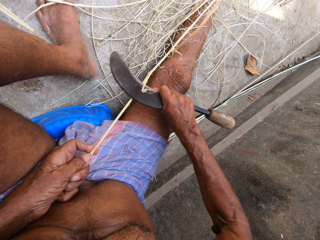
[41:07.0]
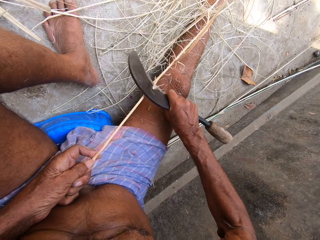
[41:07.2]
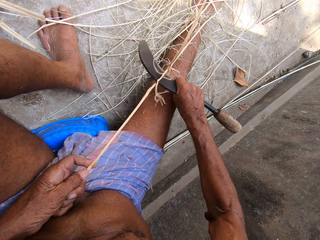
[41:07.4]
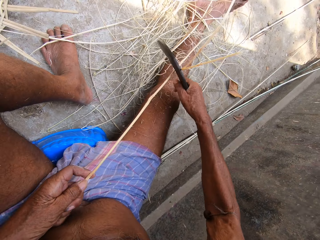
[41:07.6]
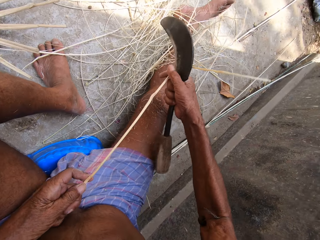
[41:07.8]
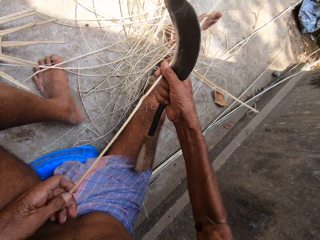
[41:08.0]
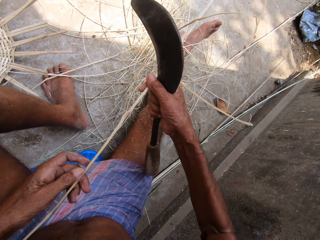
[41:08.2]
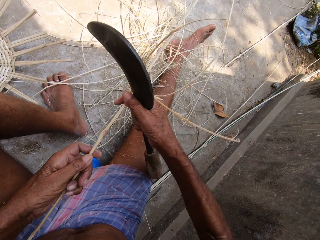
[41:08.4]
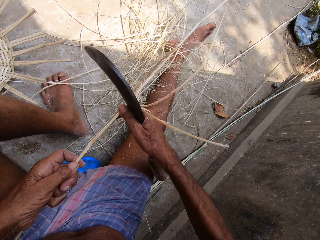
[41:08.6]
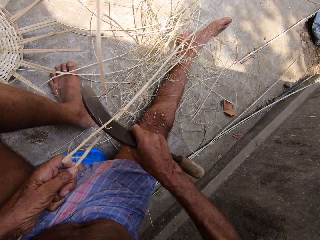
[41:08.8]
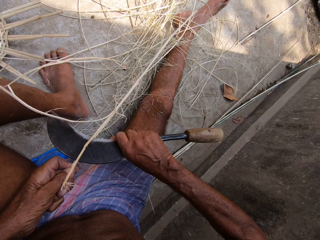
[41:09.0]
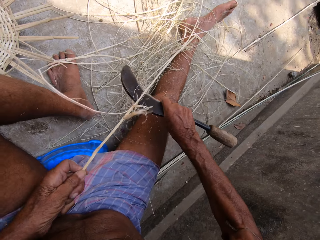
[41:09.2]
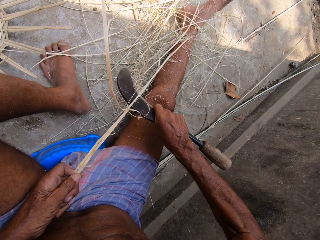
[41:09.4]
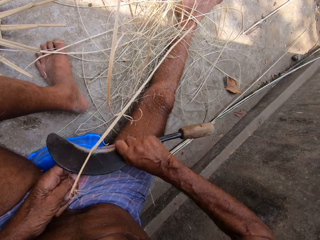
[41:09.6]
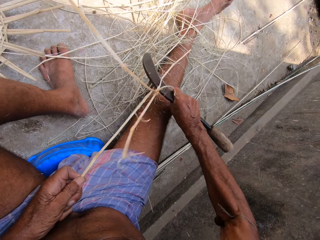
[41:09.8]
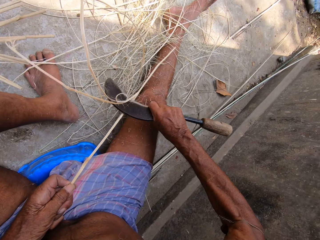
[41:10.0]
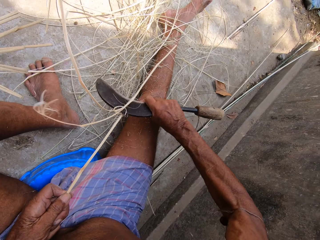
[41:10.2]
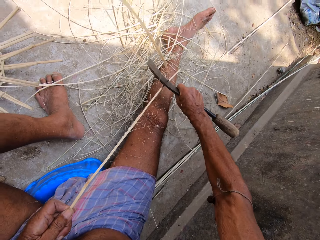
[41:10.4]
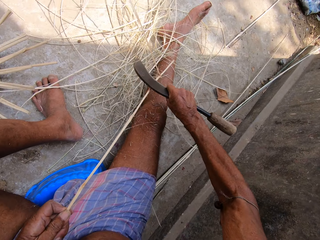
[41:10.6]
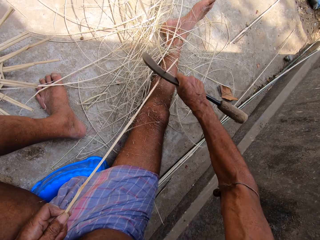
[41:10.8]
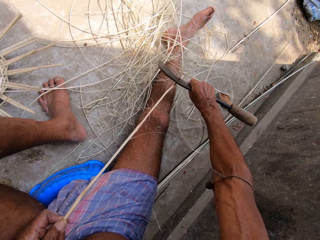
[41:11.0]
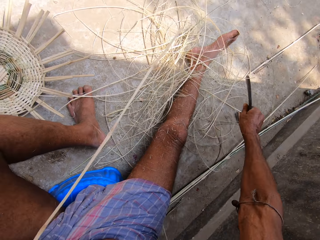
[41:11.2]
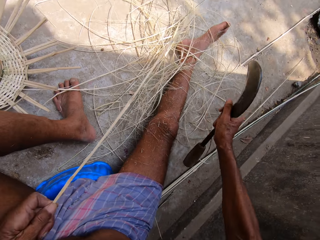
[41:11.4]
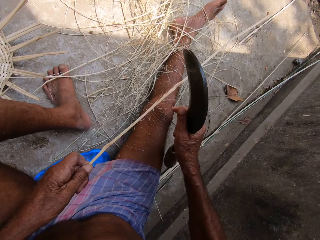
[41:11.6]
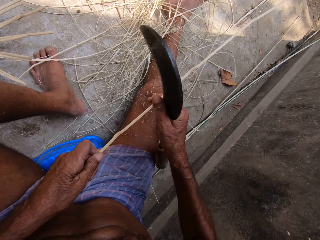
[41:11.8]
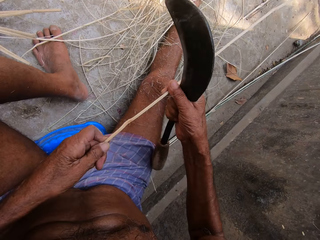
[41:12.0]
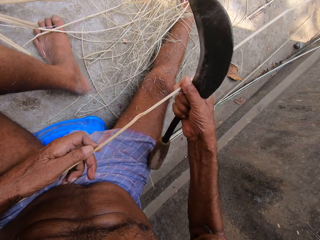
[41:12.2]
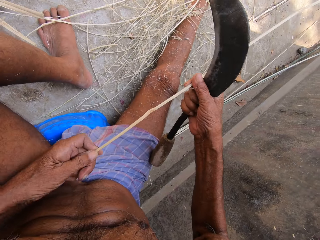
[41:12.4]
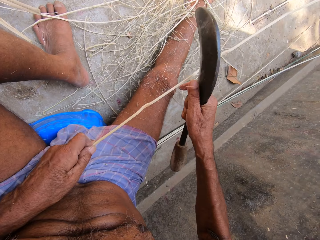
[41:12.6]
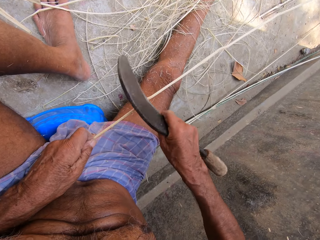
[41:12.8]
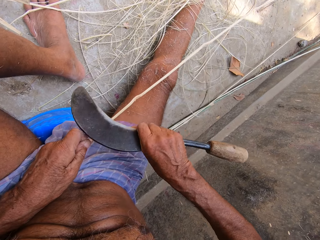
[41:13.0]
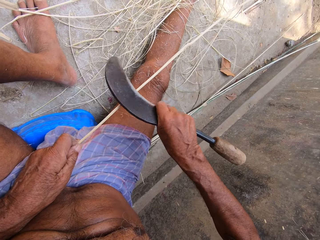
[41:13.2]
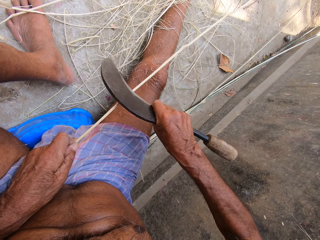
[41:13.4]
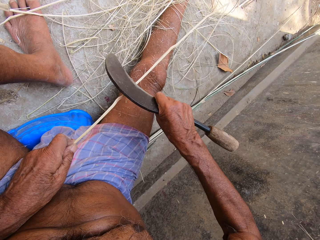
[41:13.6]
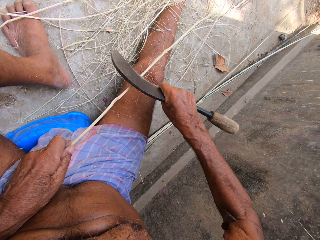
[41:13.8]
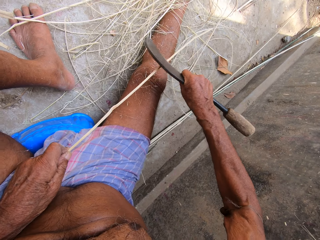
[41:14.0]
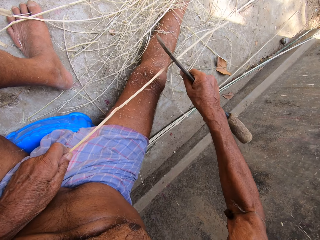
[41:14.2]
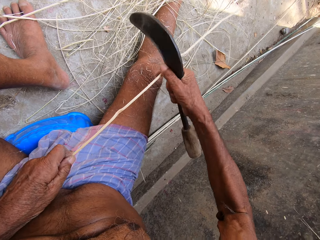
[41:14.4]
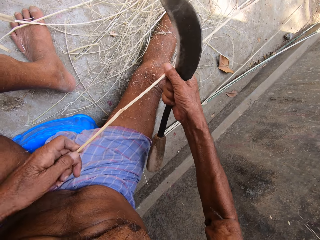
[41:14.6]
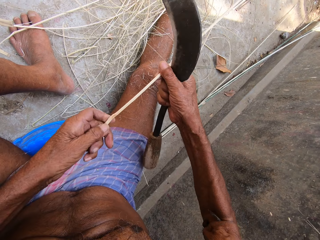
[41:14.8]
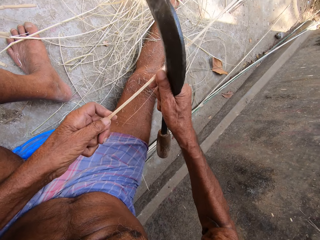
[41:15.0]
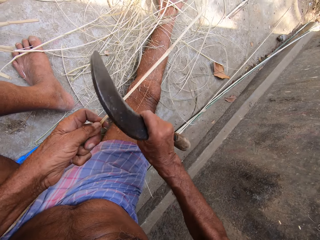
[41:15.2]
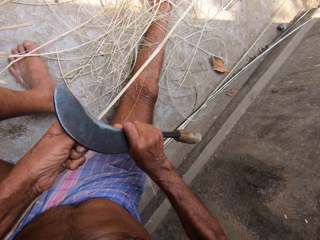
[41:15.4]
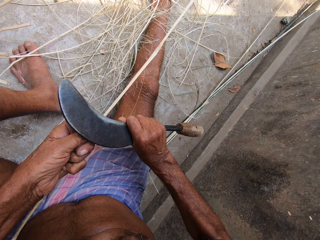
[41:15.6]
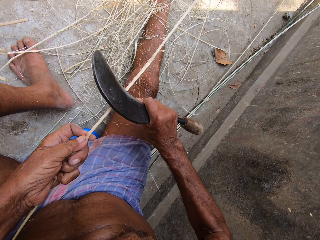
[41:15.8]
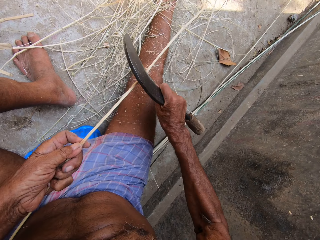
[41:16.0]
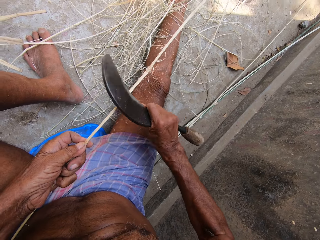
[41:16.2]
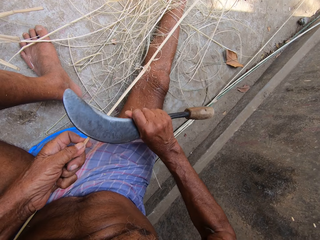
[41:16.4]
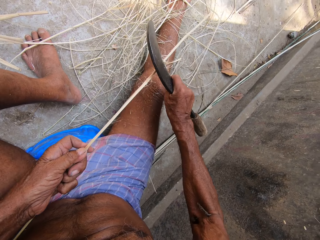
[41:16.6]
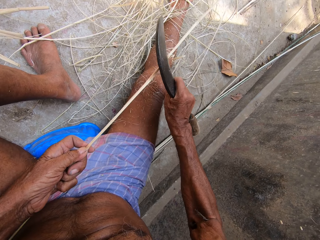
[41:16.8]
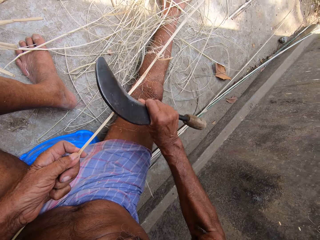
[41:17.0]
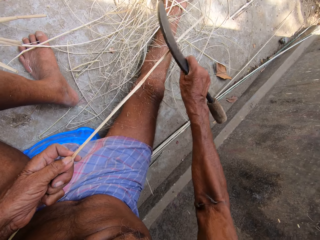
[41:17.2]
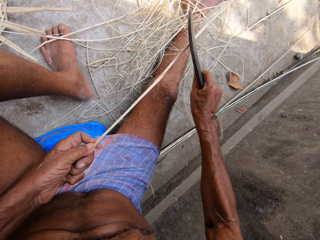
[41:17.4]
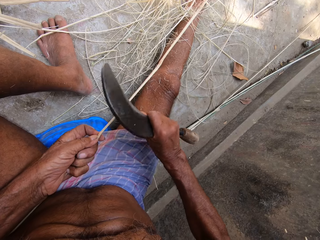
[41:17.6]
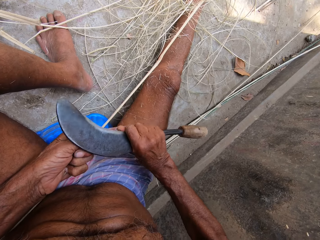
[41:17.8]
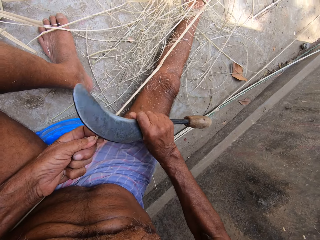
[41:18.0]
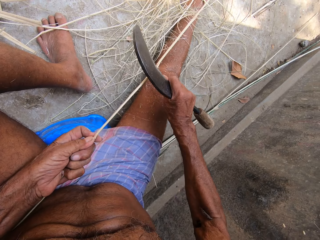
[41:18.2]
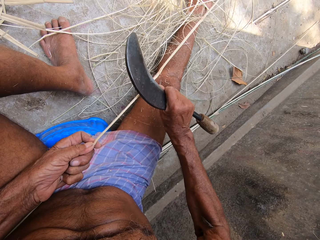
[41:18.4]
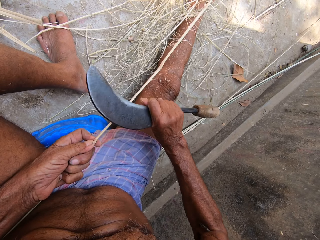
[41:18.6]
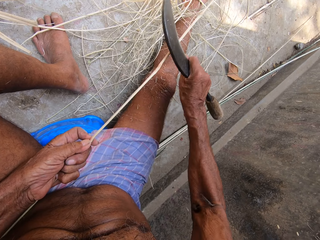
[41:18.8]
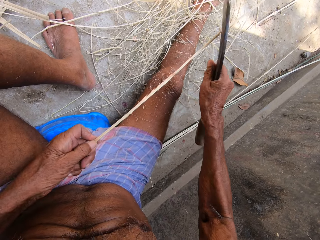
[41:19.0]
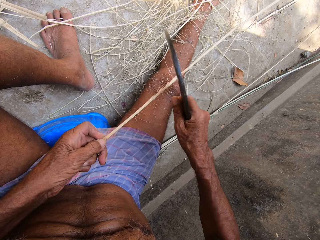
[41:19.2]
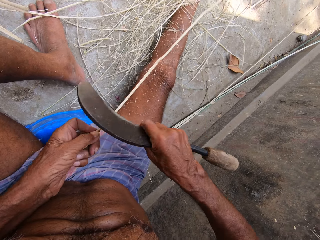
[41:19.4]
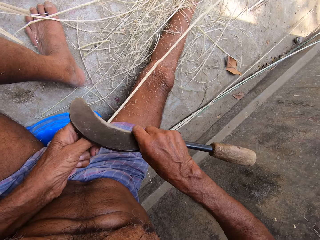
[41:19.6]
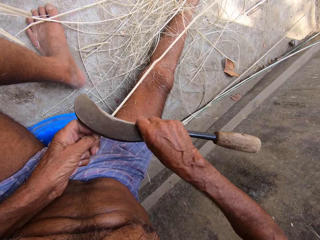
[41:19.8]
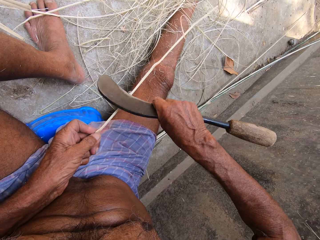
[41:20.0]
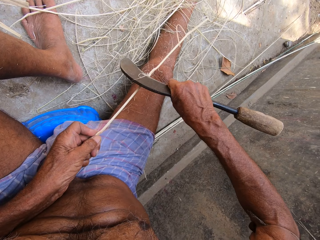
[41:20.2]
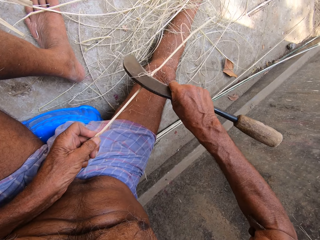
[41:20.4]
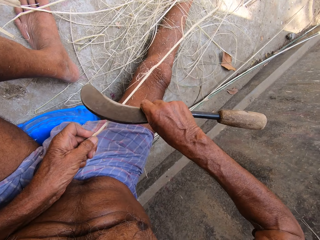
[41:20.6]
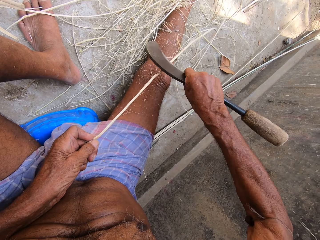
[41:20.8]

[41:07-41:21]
The camera wearer pulls the bamboo strip. They peel the bamboo strip with a bamboo cutter. They look at the strip. They peel the bamboo with the bamboo cutter.

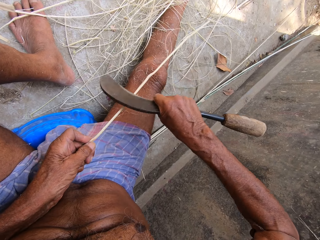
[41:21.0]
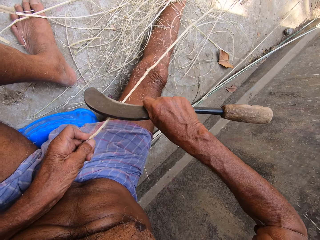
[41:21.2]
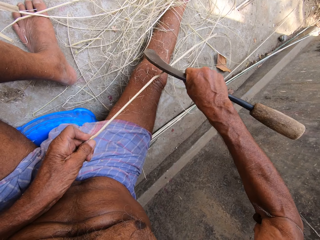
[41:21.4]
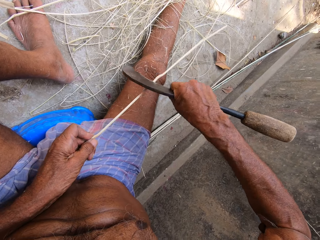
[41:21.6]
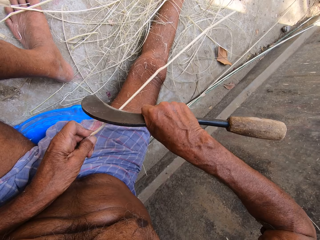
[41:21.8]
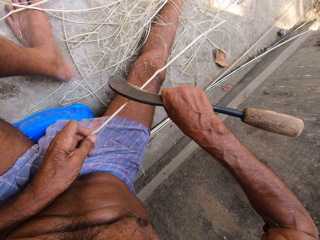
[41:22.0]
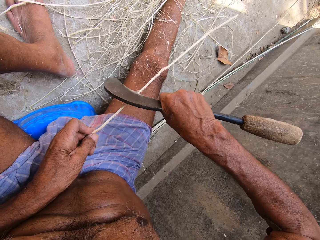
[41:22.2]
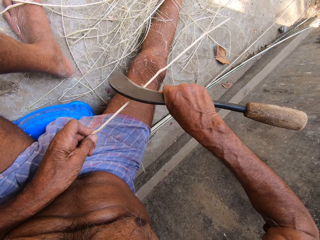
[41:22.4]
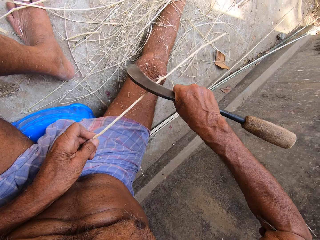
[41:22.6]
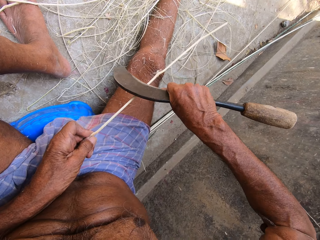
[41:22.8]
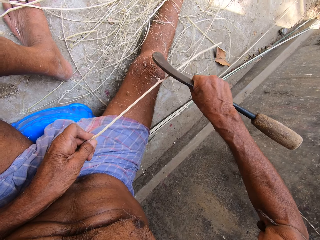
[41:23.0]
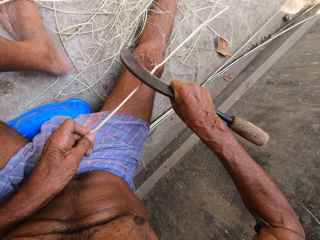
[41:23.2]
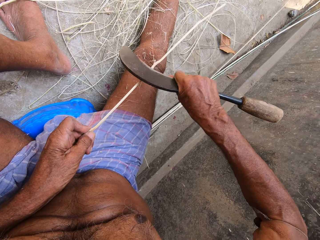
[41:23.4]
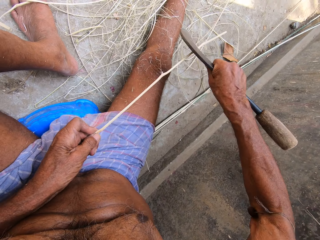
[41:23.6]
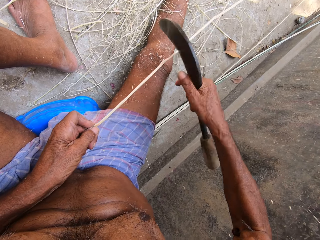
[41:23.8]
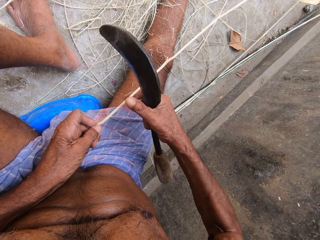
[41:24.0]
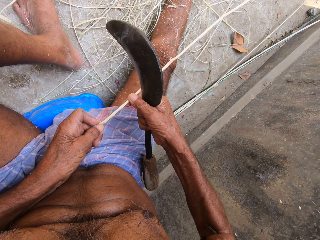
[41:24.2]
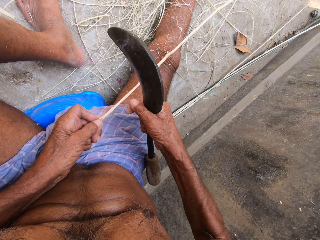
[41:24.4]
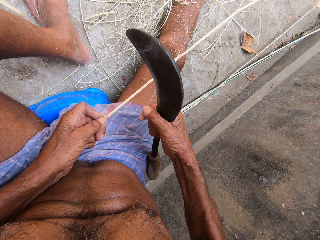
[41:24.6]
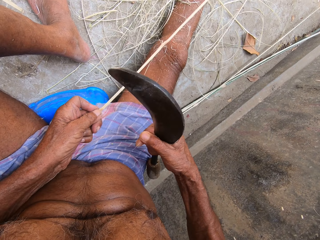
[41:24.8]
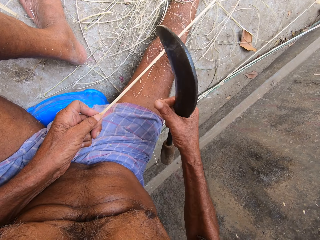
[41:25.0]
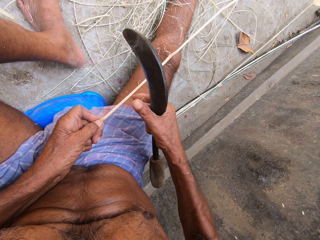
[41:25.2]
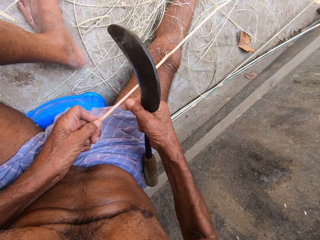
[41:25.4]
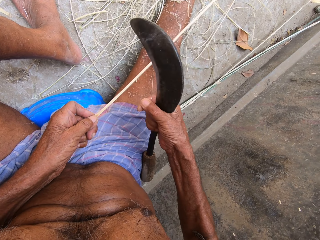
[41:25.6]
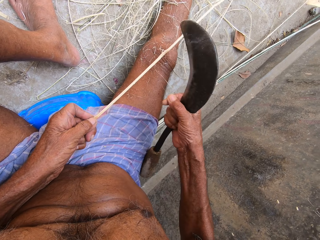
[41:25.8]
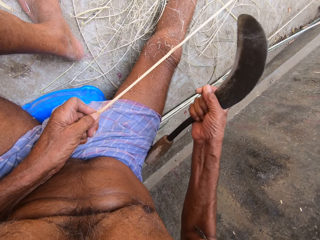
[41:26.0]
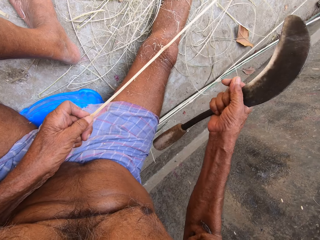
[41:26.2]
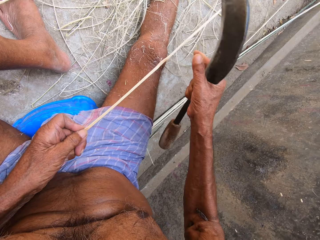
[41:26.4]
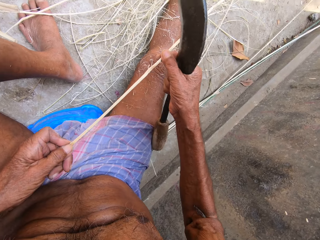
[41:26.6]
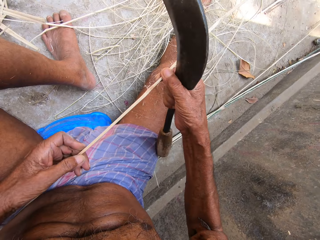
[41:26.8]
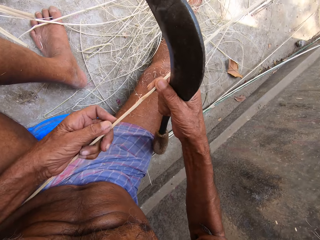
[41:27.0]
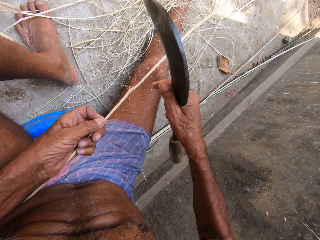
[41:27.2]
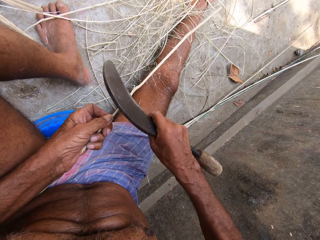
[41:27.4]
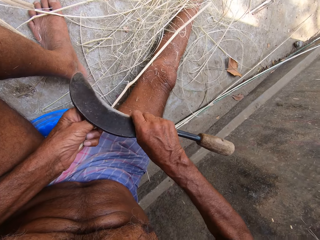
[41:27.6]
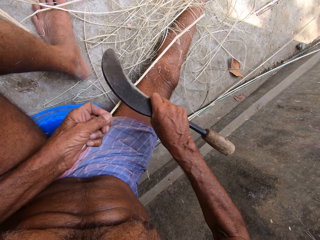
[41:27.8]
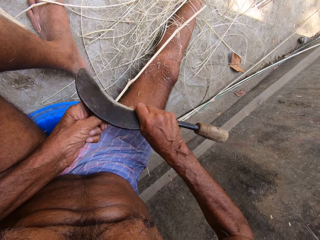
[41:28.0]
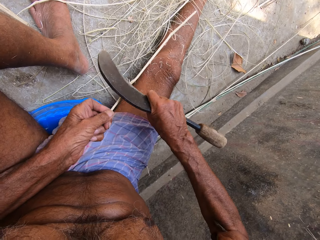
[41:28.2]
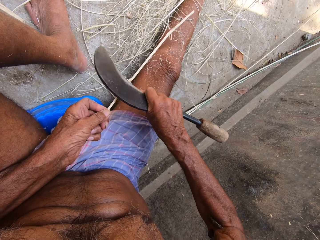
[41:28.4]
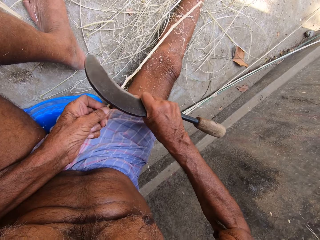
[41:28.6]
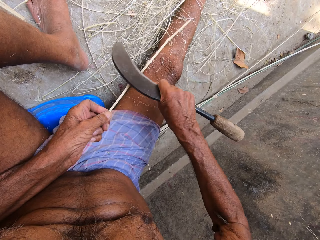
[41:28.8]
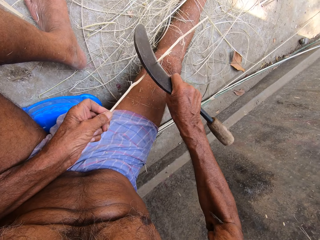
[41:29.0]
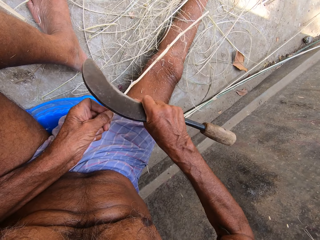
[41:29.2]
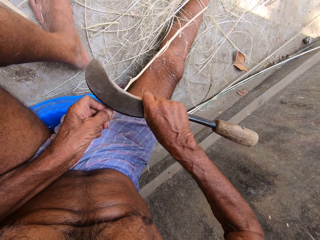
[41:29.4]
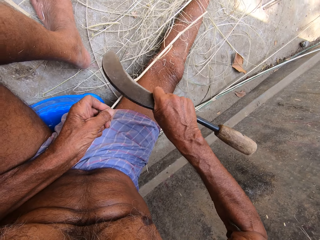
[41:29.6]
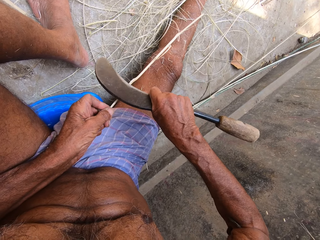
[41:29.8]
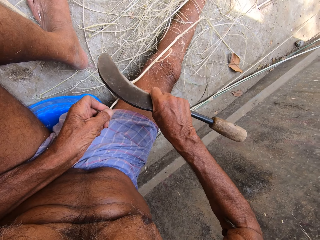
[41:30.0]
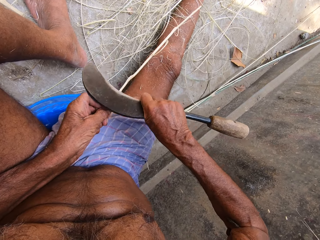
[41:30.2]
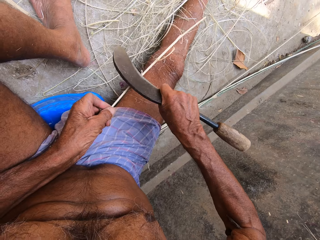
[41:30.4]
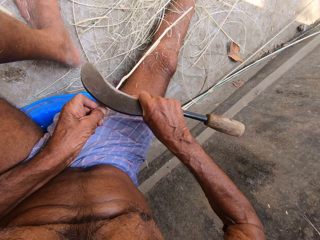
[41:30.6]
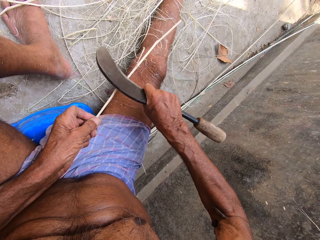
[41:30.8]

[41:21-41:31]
The camera wearer looks at the strip. He removes excess cane from the cane with his right hand. He scrapes the cane with the sickle in his right hand.
